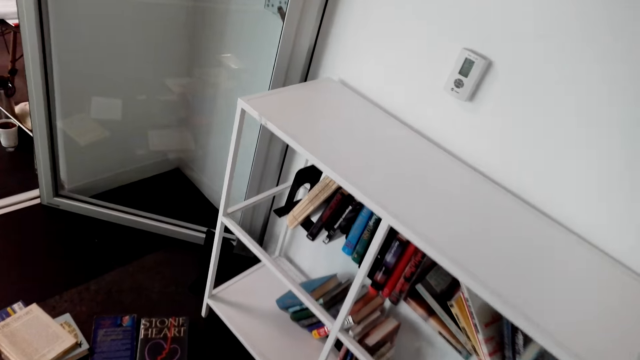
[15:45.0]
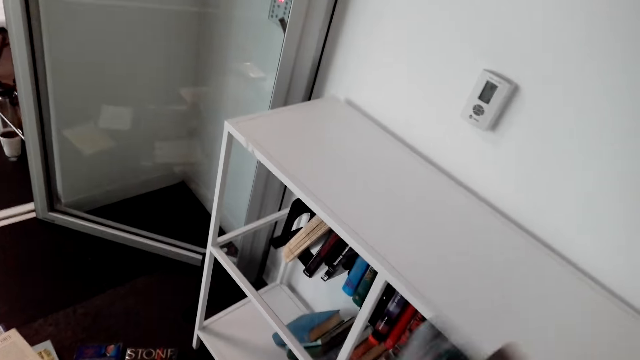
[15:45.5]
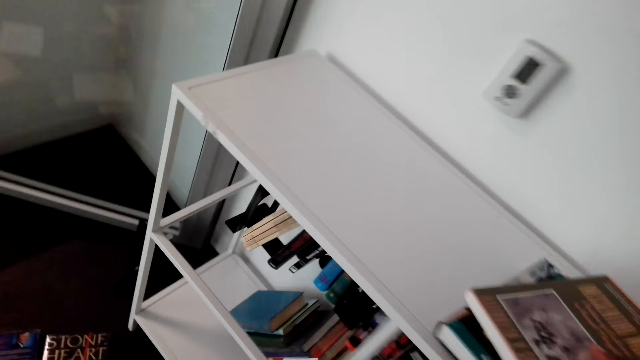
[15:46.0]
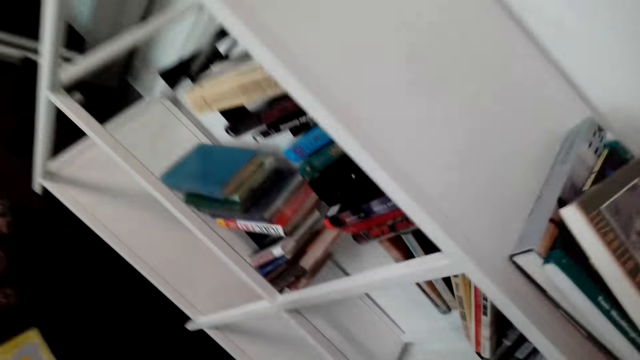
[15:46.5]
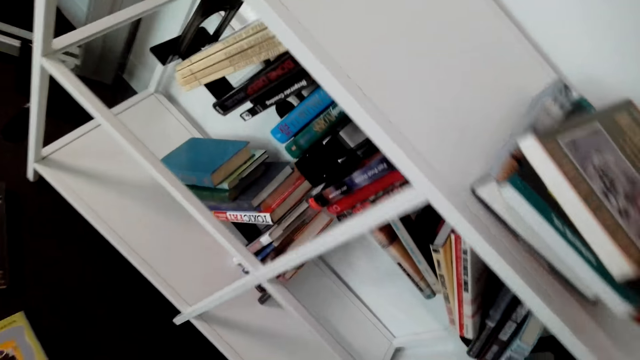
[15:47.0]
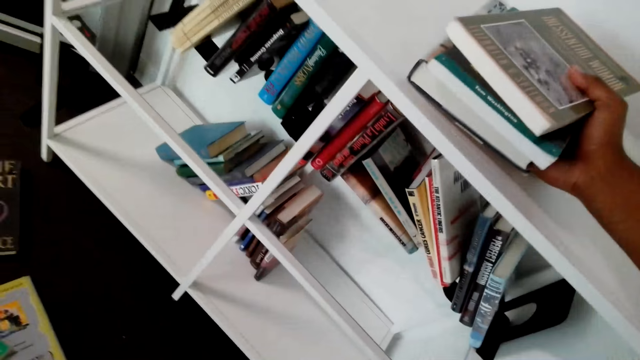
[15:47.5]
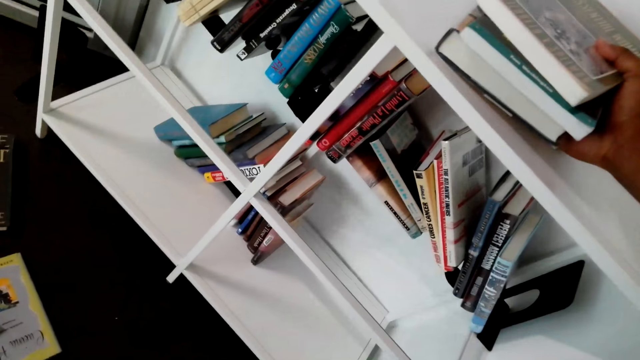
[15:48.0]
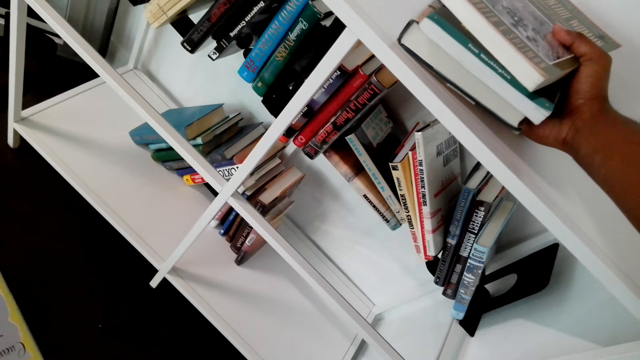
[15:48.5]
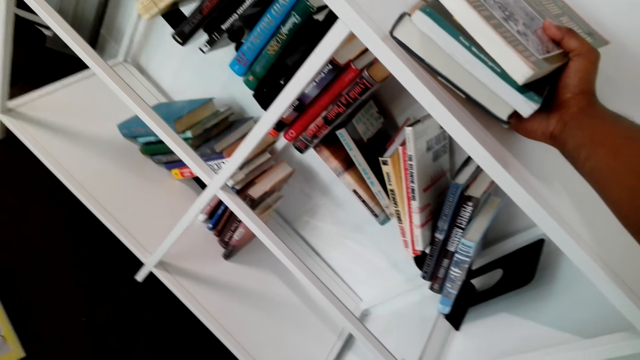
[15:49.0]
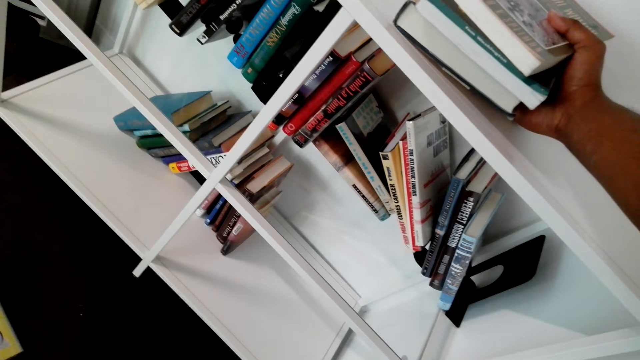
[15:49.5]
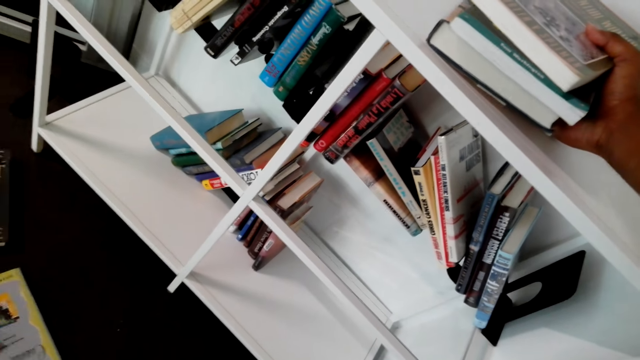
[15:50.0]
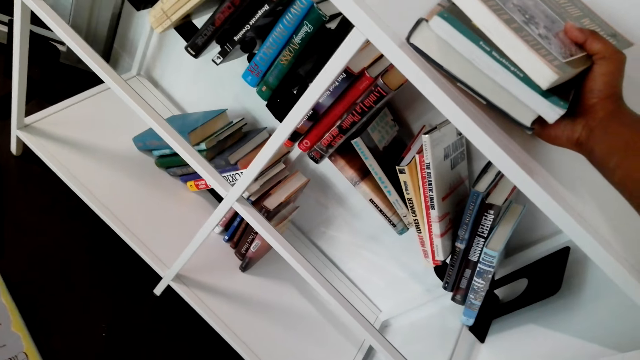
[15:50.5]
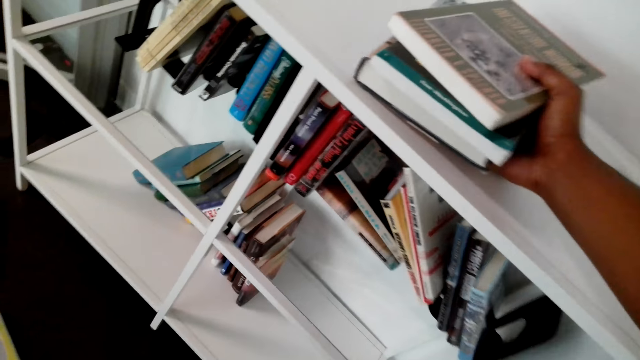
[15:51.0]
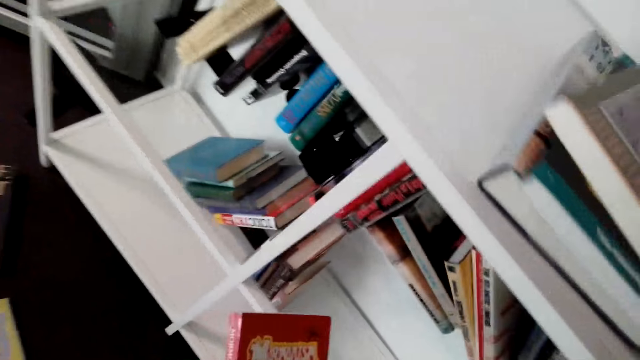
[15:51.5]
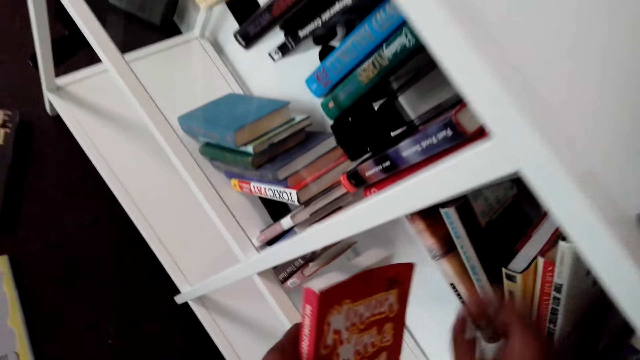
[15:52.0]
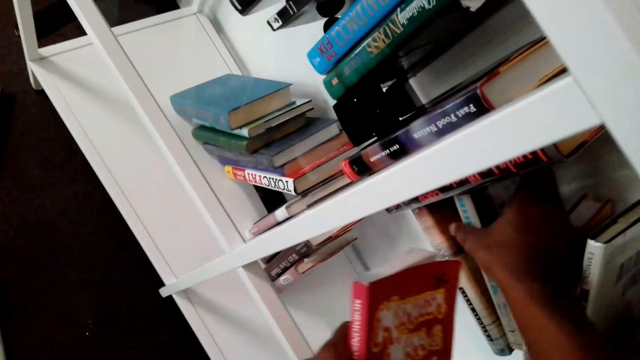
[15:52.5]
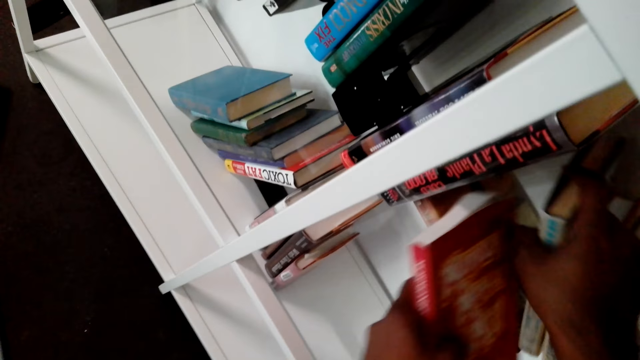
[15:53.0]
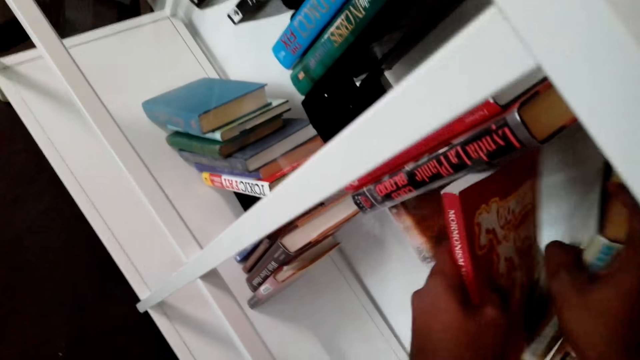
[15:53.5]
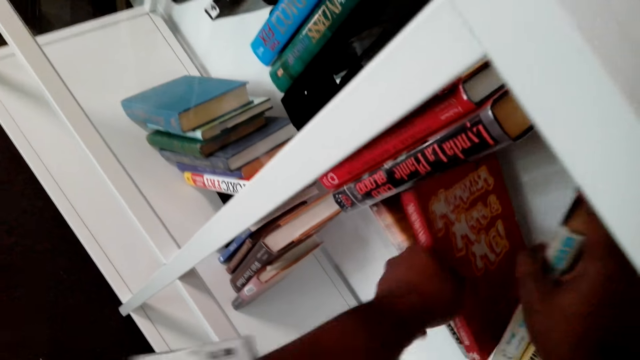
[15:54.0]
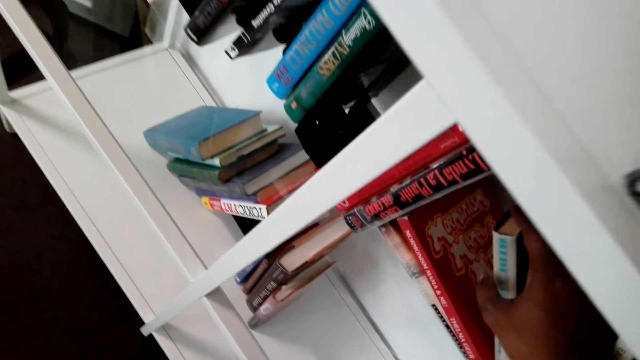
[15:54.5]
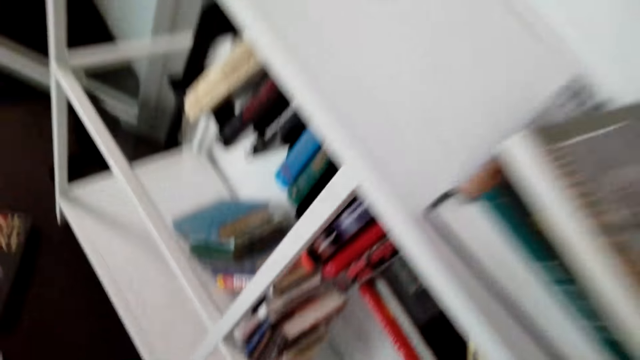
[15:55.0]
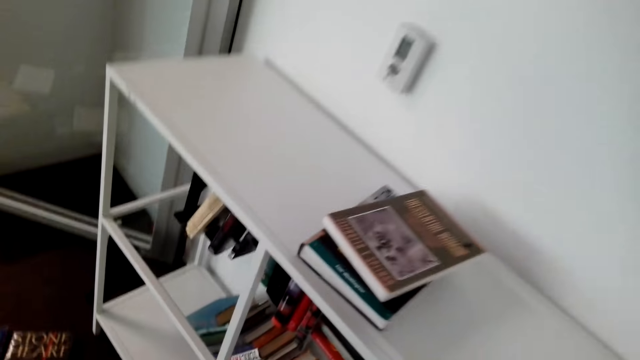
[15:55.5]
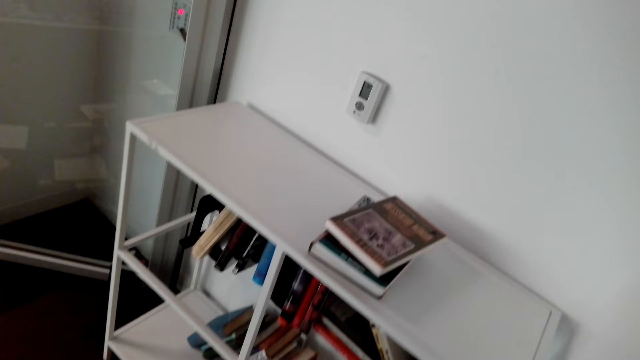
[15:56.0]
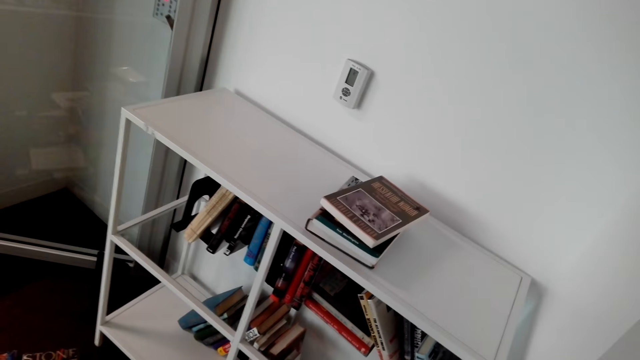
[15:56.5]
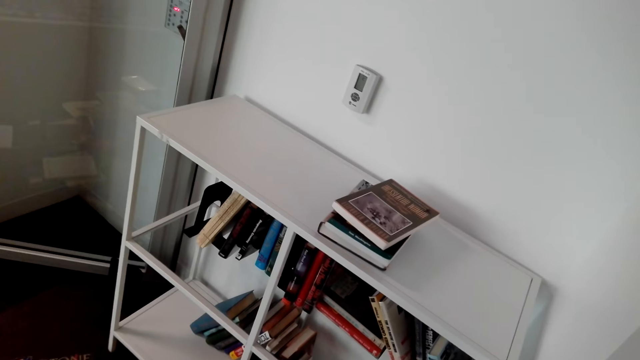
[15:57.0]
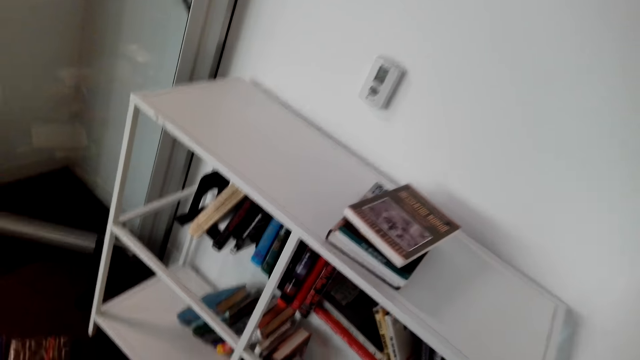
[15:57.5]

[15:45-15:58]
The camera wearer arranges the books on the shelf. They put the books on the shelf. They put another book in the shelf.

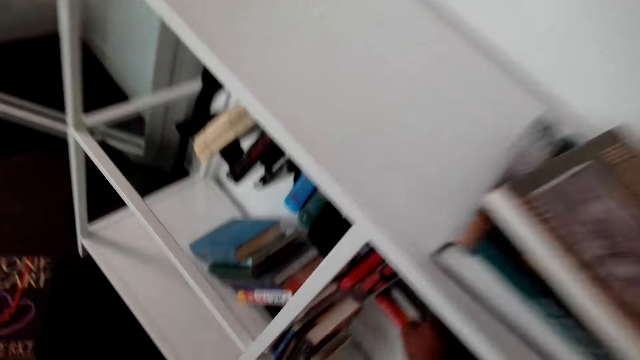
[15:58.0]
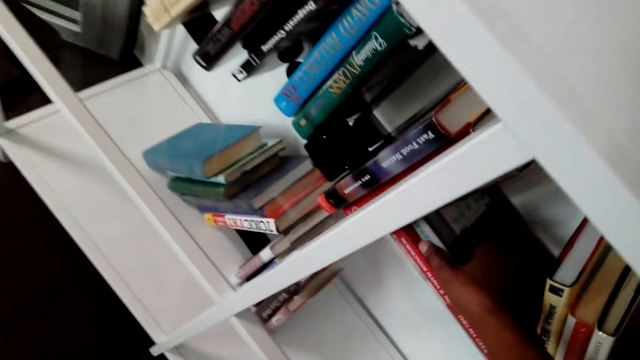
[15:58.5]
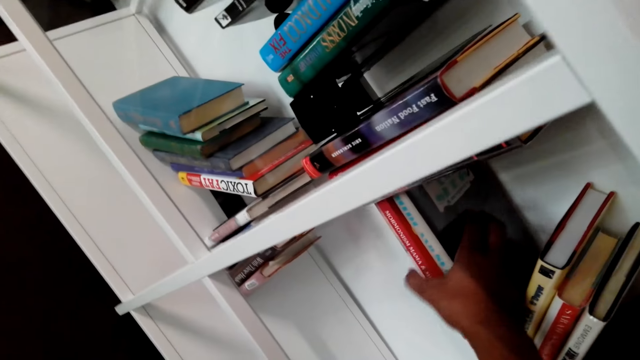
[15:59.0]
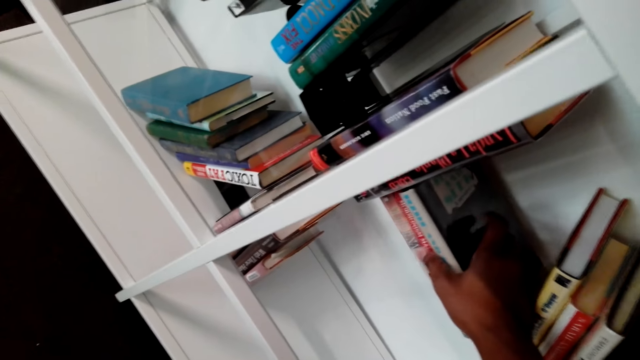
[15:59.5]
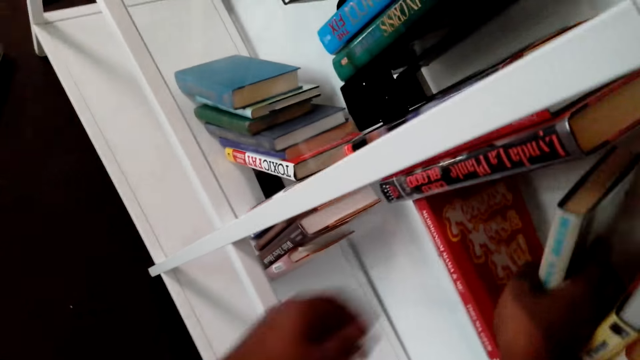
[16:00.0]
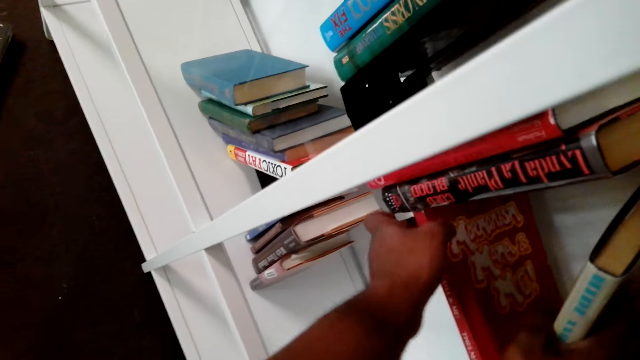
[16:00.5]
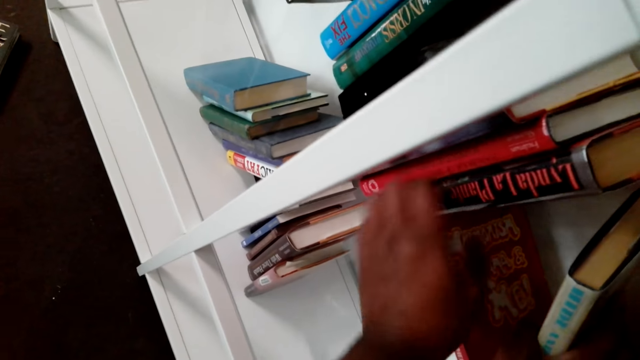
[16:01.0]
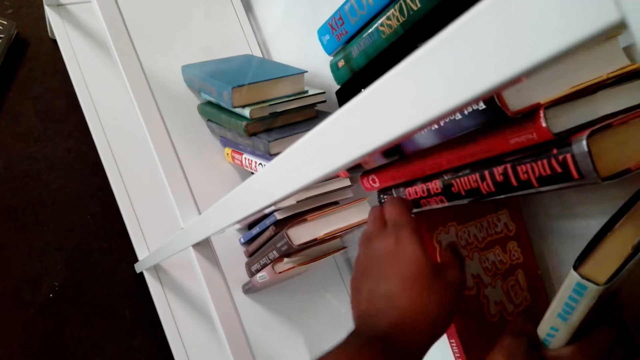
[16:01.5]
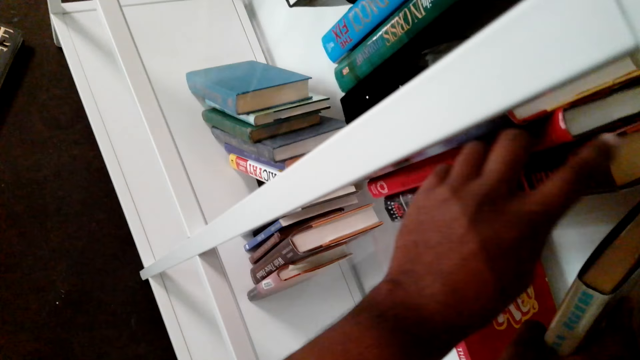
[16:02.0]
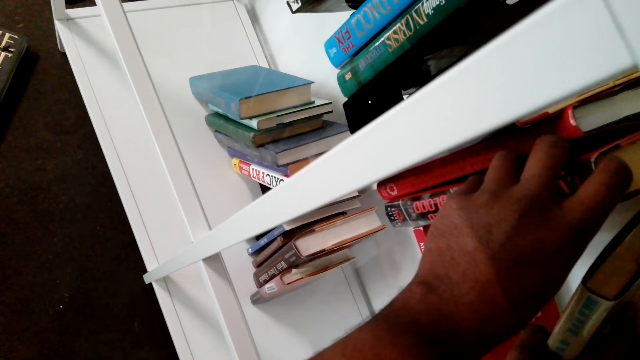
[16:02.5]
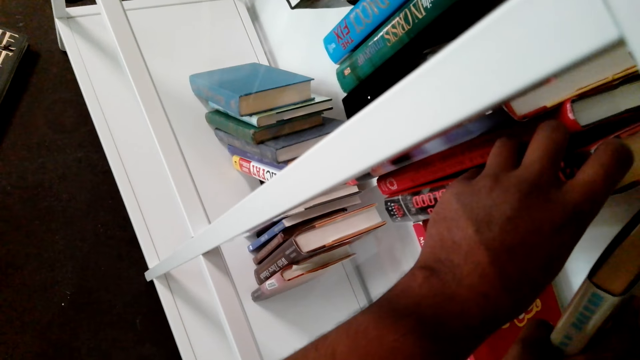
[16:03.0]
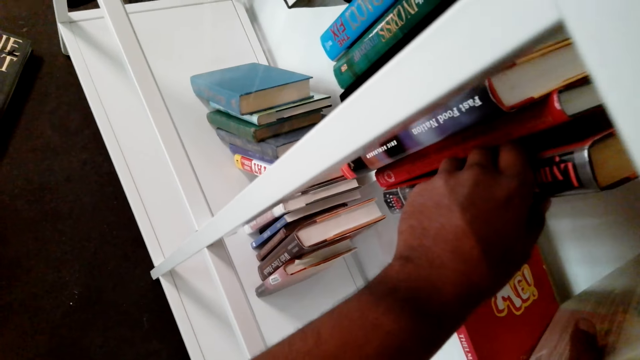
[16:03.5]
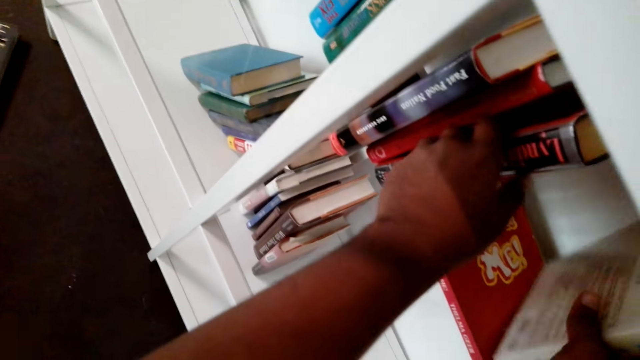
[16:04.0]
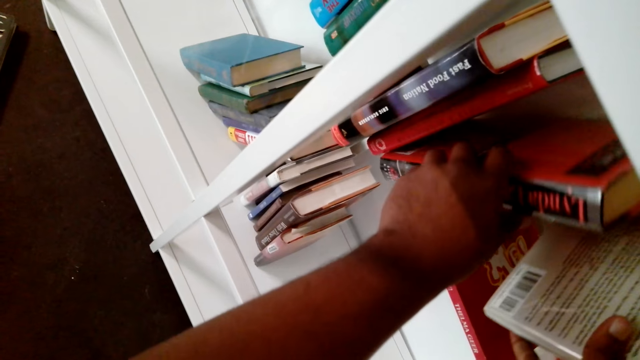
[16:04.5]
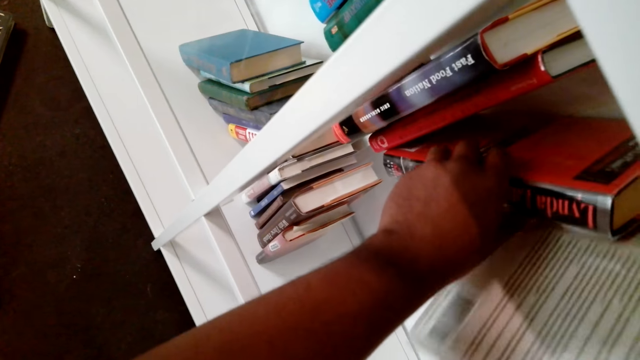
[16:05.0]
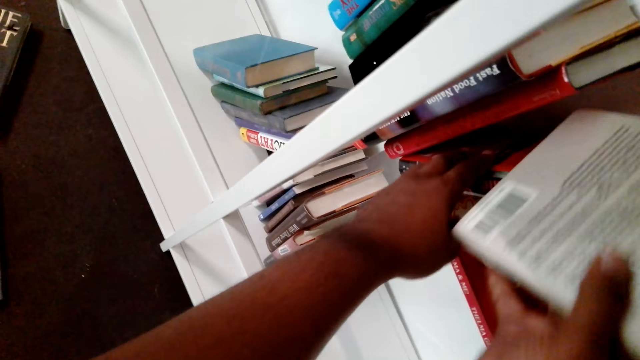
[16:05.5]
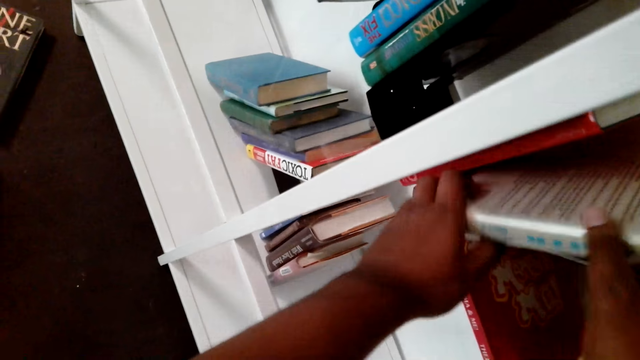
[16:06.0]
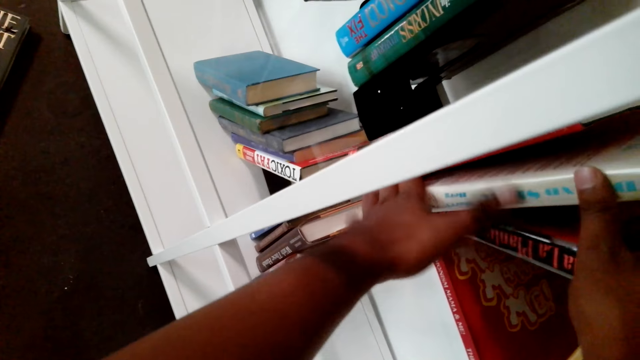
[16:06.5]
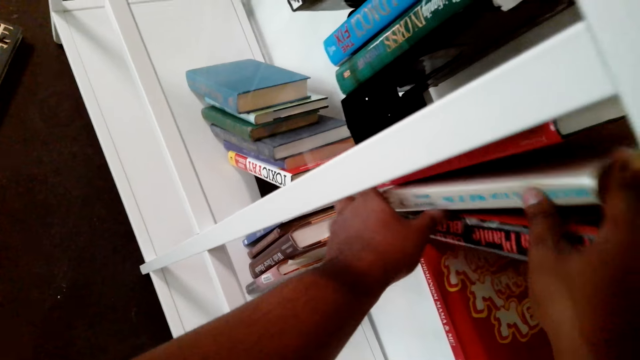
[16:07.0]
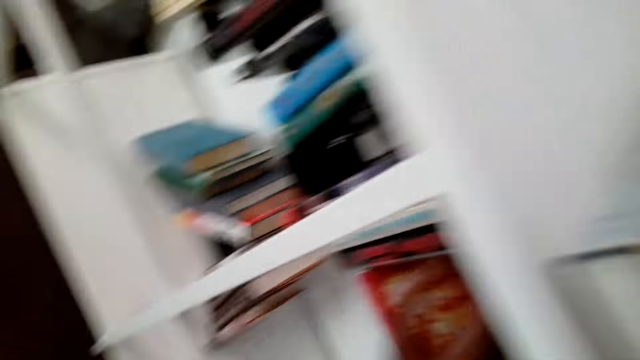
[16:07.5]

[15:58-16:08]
The camera wearer arranges the books in the shelf.
